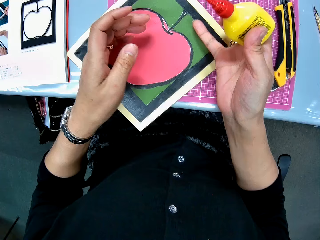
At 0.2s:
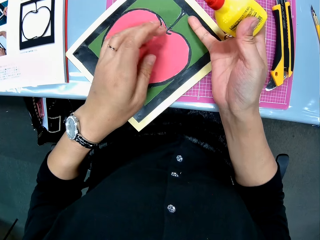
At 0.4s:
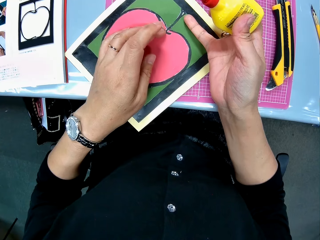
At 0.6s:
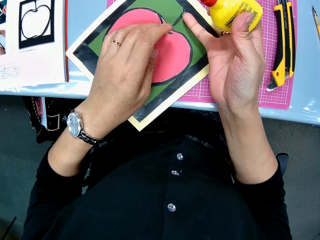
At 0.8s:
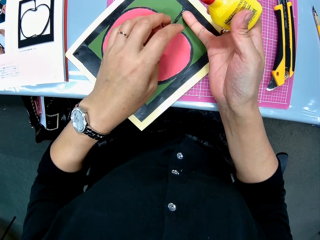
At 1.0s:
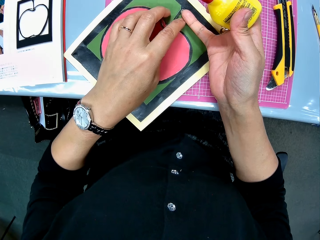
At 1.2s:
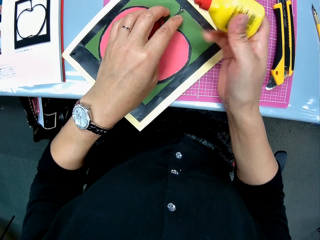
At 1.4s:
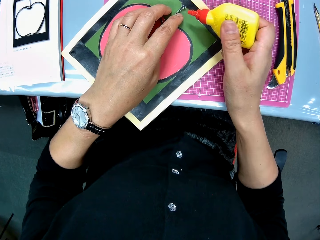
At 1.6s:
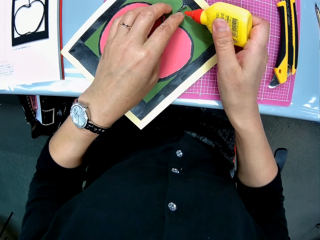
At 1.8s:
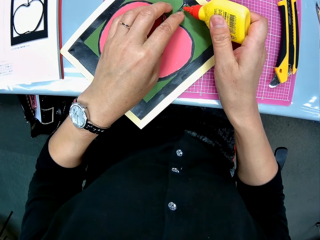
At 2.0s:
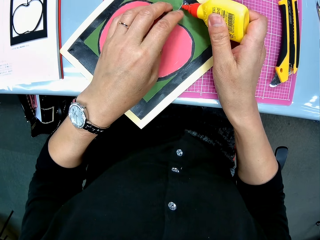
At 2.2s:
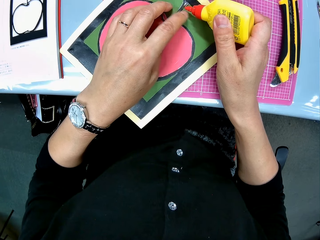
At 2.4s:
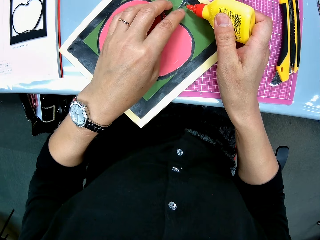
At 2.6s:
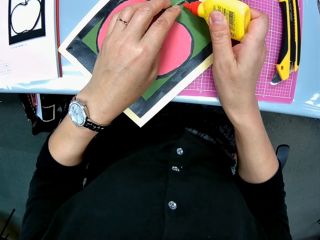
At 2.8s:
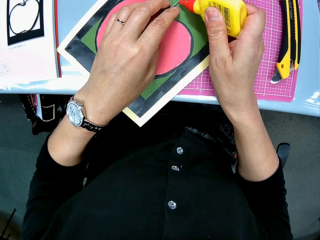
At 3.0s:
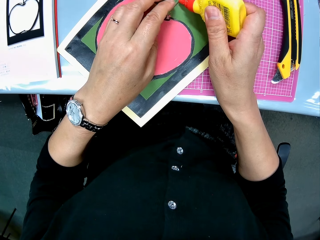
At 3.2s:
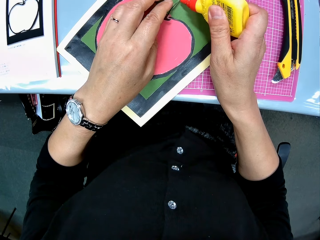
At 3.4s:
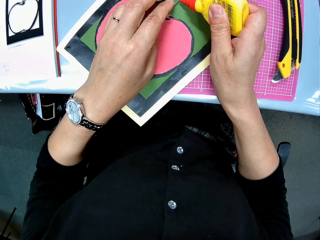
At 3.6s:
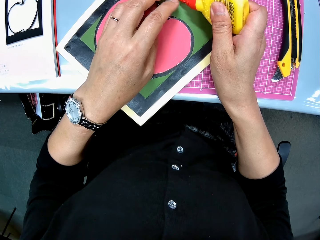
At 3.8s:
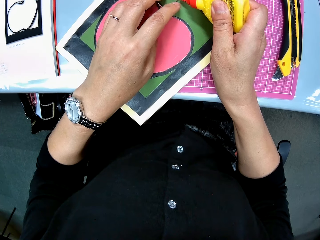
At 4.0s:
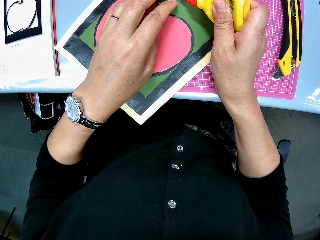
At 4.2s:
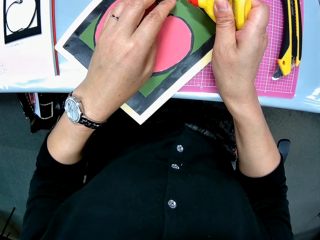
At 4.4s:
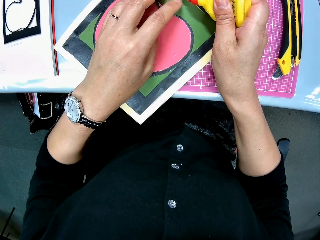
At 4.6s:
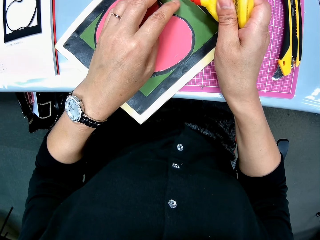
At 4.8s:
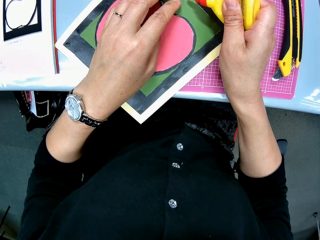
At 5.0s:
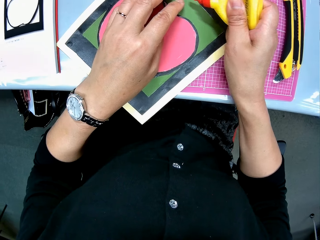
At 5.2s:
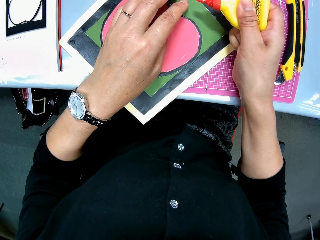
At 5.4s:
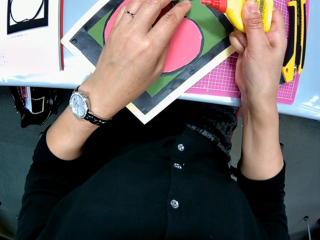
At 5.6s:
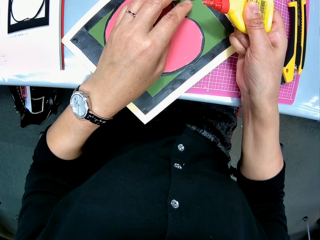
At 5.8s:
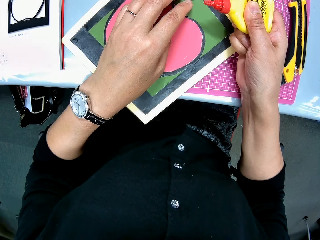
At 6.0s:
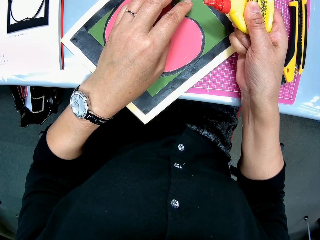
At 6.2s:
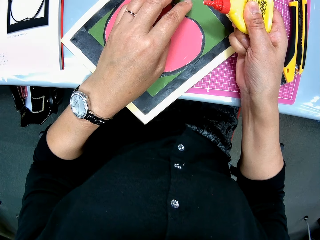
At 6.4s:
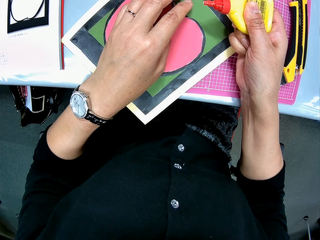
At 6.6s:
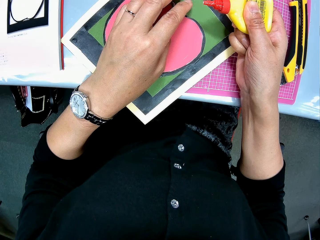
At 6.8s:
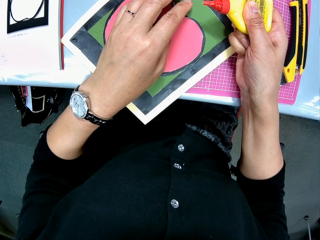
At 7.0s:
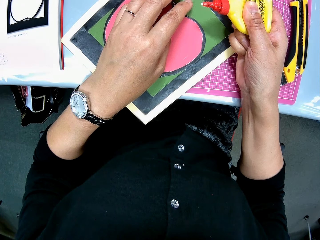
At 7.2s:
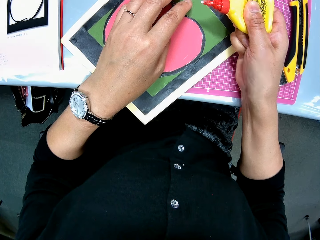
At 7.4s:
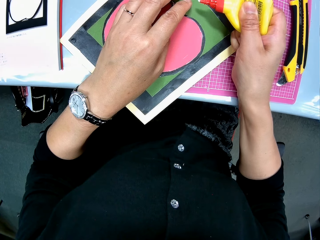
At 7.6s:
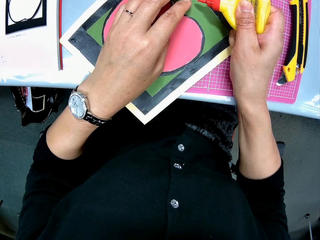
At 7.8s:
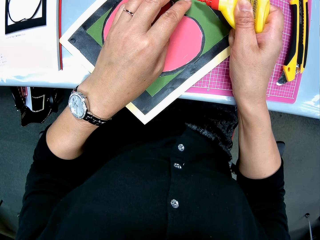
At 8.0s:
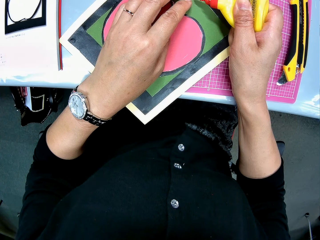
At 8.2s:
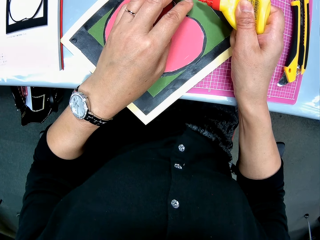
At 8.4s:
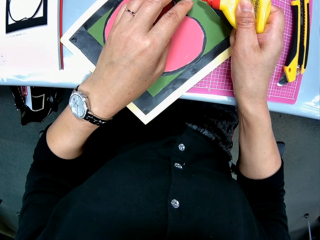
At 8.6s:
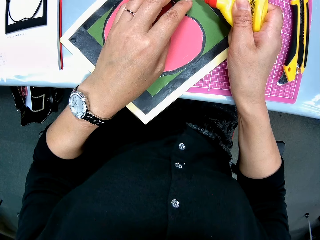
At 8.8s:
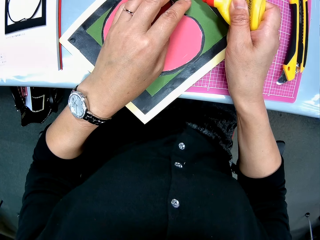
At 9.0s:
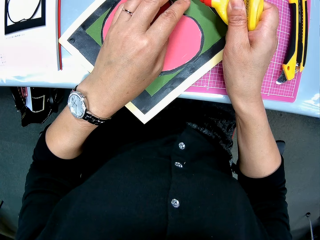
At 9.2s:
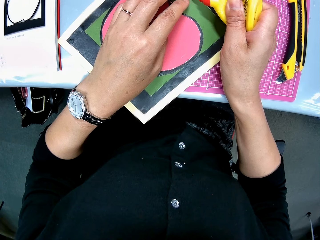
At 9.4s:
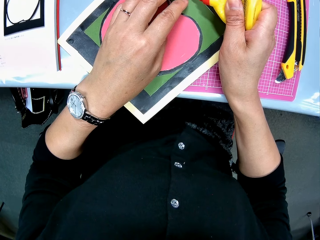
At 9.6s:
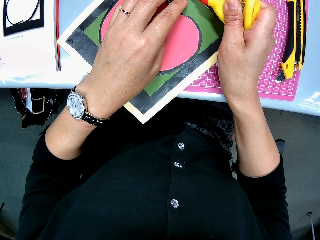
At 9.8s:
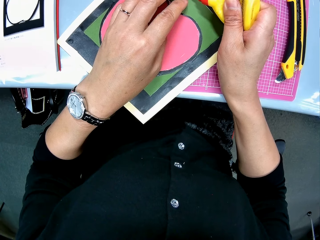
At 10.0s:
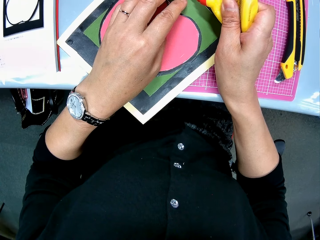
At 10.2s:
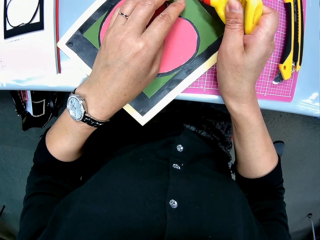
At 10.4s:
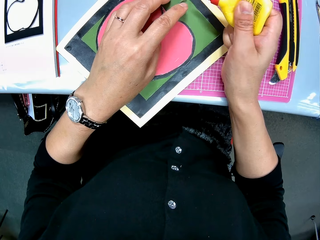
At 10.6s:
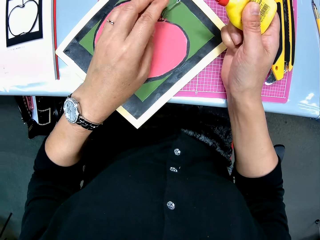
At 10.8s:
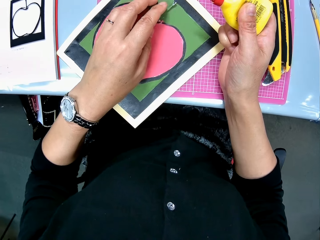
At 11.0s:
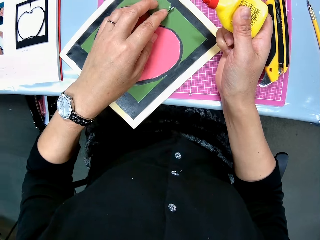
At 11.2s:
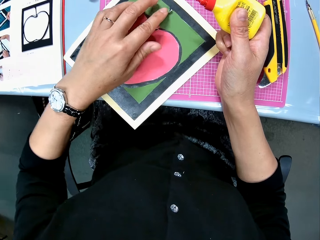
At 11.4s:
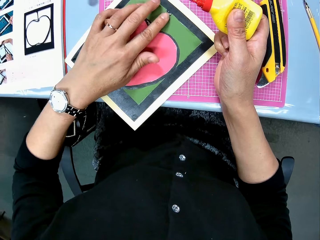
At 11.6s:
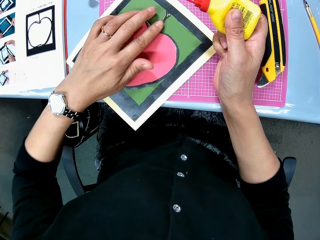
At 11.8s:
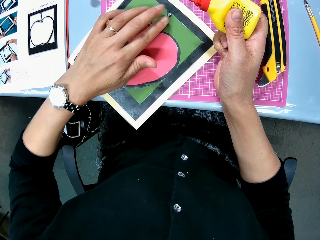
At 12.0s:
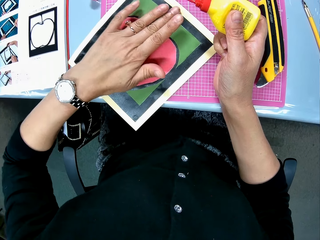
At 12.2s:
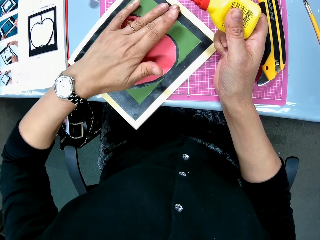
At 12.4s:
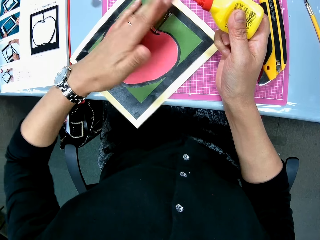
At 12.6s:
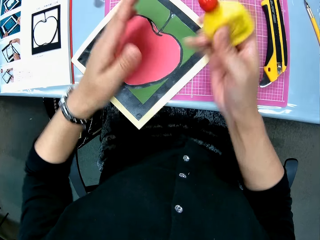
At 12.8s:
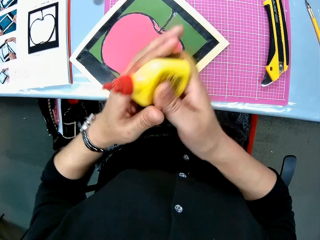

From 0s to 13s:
The camera wearer holds craft glue. They touch an apple art on a cutting mat, lift a paper, and apply craft glue on the paper. They lift the paper and apply craft glue on the paper. They hold the craft glue. They apply glue on the paper. They hold the craft glue and press the paper.

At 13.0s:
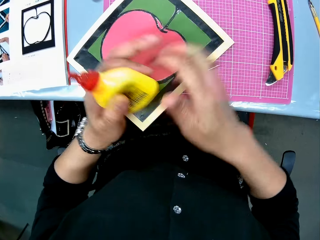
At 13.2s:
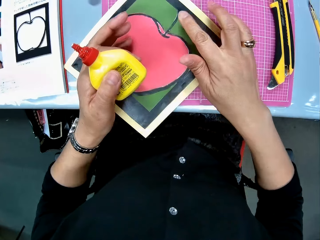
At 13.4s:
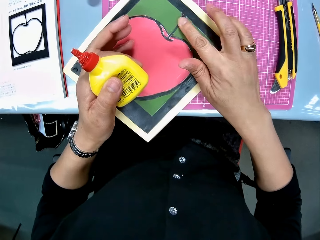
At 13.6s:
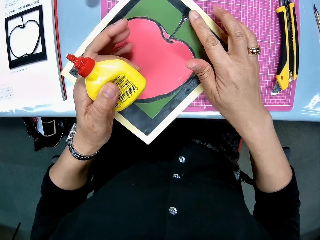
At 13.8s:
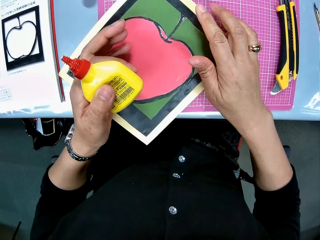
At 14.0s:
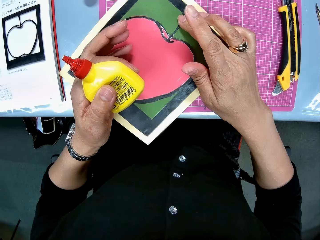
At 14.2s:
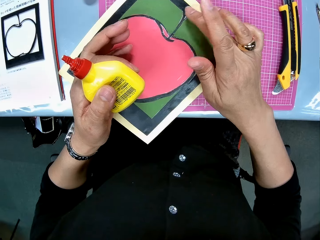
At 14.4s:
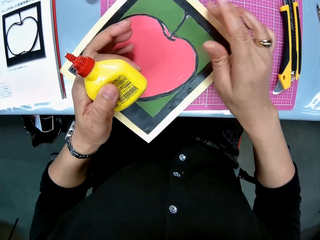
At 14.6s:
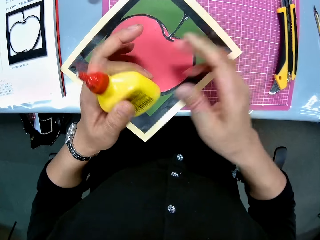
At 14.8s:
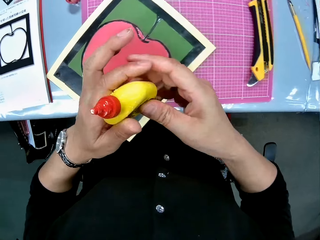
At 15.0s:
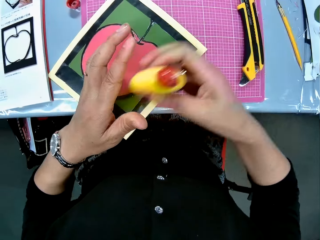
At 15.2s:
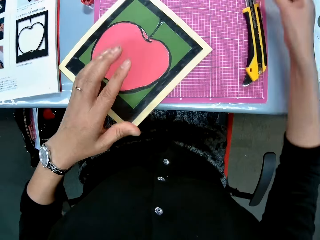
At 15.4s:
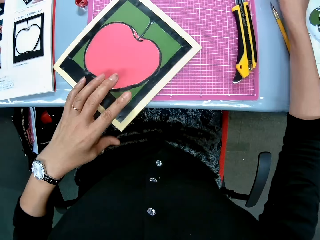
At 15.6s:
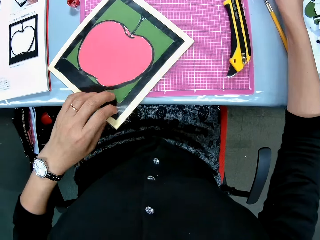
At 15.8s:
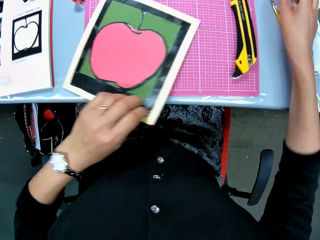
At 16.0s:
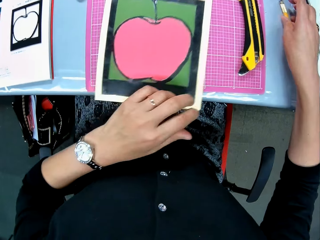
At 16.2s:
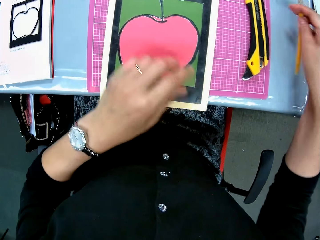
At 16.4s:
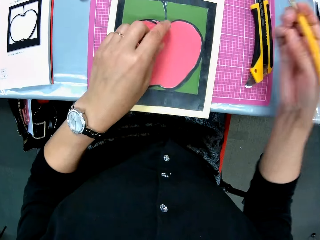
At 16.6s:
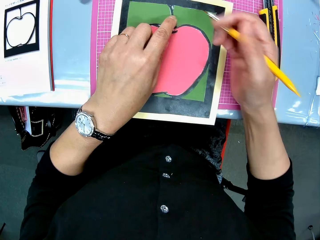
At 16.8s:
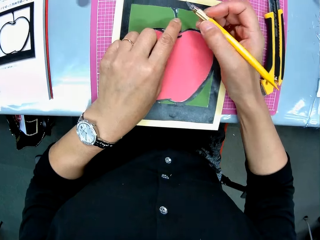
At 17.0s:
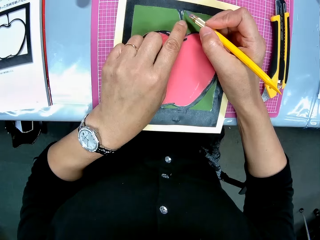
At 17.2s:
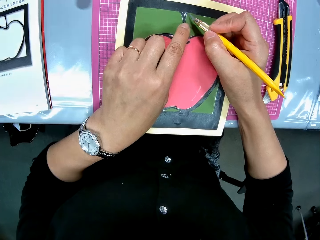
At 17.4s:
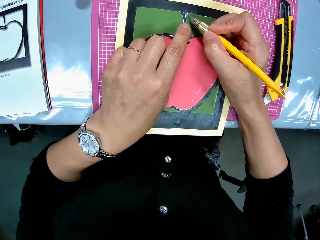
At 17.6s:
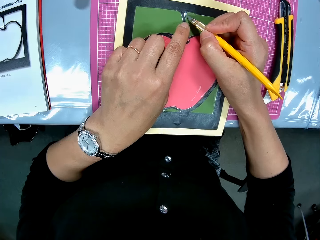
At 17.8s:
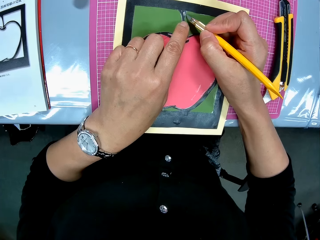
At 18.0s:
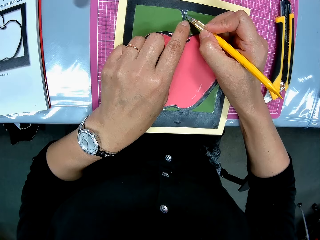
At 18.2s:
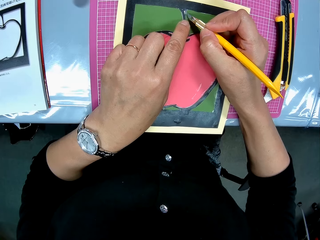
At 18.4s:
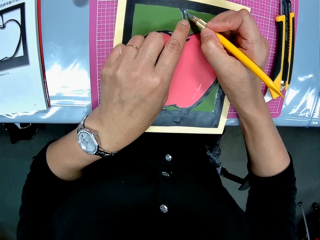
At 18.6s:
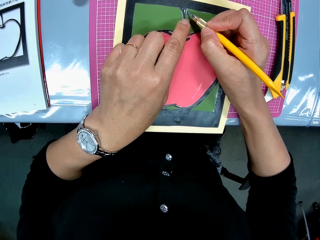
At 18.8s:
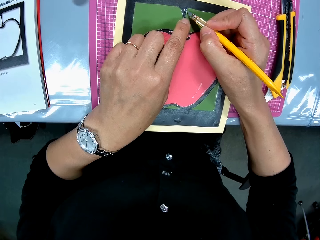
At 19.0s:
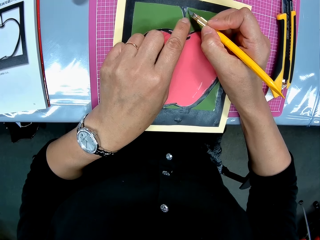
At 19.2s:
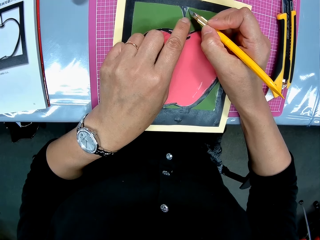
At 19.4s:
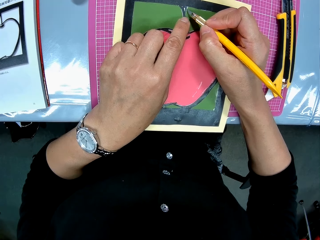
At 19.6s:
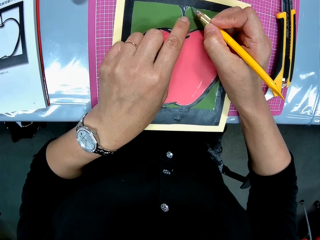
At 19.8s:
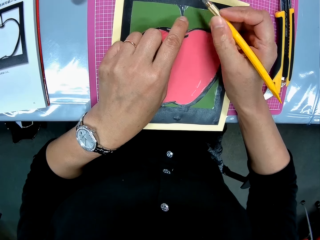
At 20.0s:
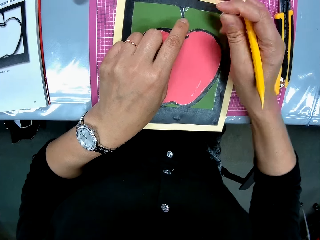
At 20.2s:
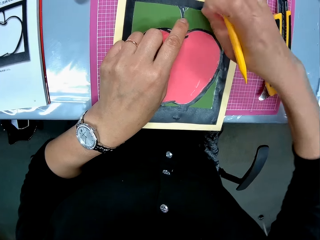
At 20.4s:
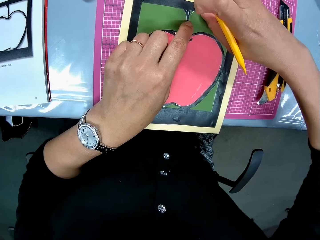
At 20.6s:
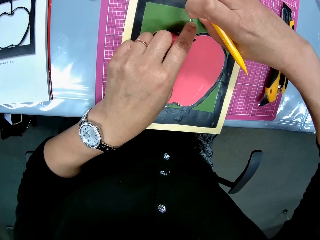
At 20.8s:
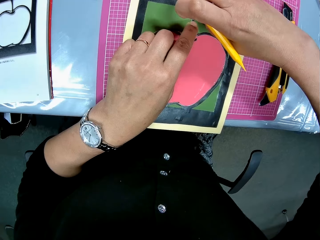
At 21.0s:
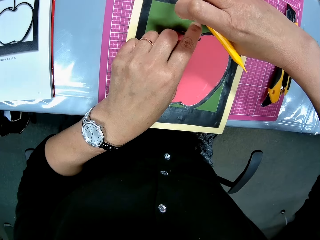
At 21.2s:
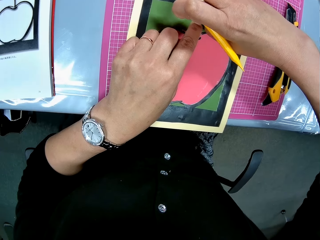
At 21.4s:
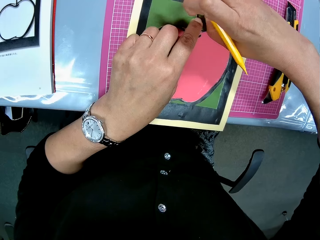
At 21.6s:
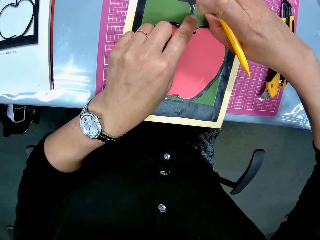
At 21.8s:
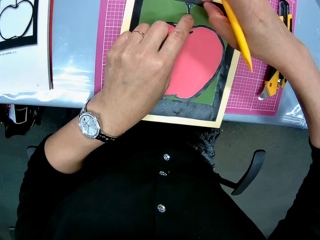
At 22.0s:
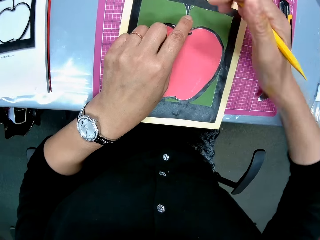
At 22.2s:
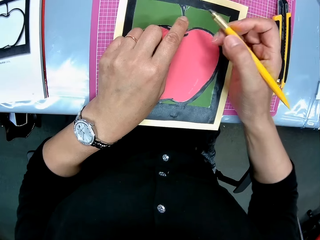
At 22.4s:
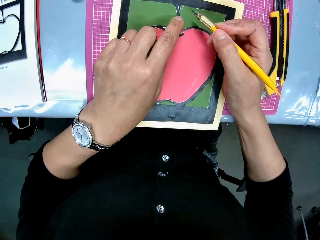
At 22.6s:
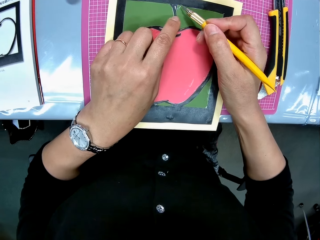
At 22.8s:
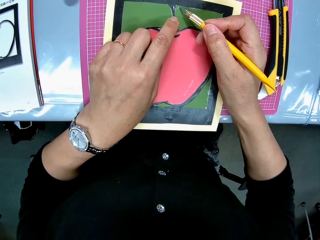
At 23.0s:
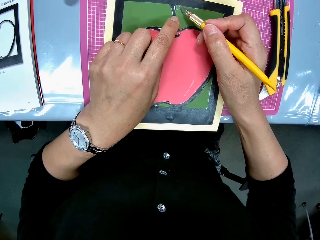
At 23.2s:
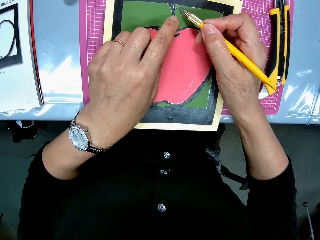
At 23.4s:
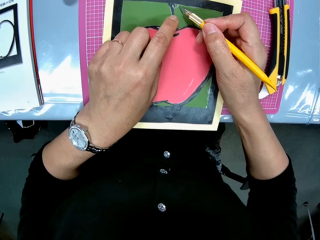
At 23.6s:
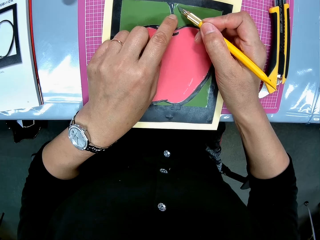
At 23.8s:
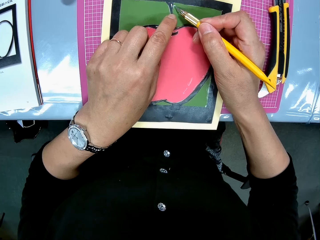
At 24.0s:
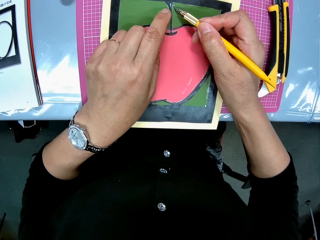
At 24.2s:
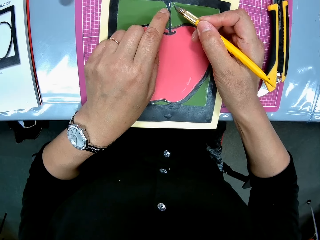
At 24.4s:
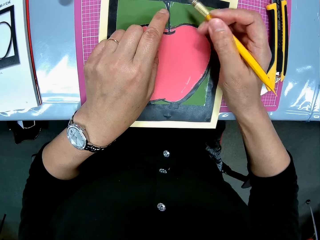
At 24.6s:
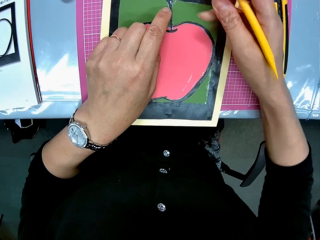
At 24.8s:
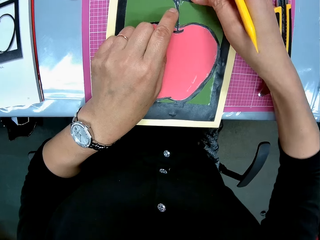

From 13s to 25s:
The camera wearer passes the craft glue from her right hand to her left hand. She presses the apple art with her right hand. She passes the glue from her left hand to her right hand. She places the craft glue on the table and moves a drawing. She picks up a light craft knife or paper cutter on the table. She places a figure on the drawing. She traces out a little of the paper art. She fixes the drawing paper with the craft knife. She pinches the drawing paper. She removes the paper with her hand. She fixes the drawing paper with the light craft knife. She traces out a little of the paper art.
